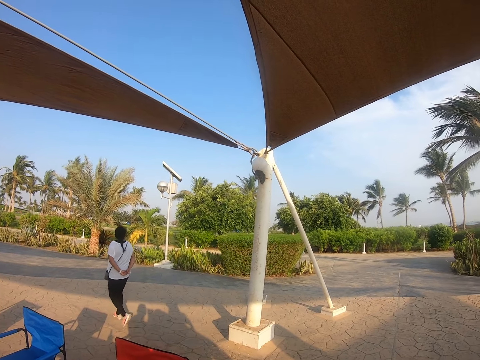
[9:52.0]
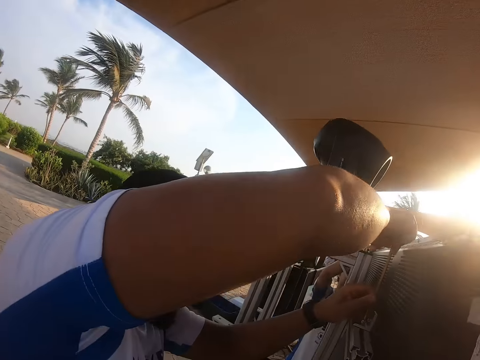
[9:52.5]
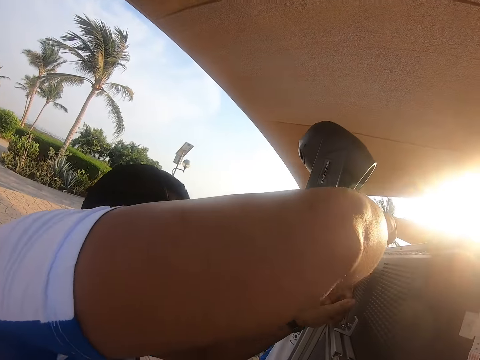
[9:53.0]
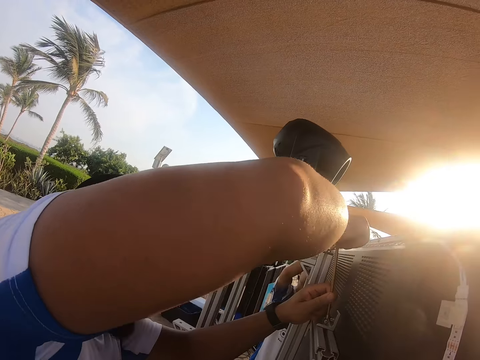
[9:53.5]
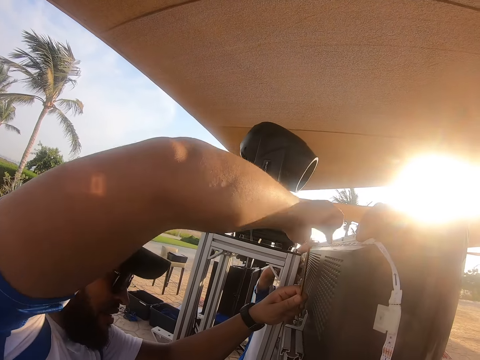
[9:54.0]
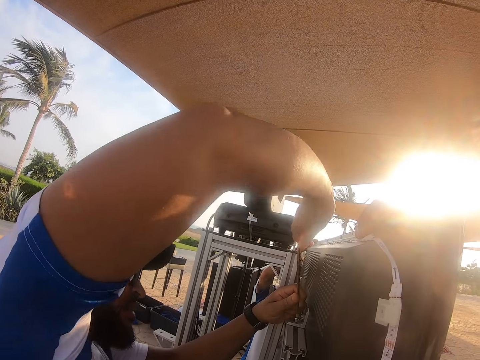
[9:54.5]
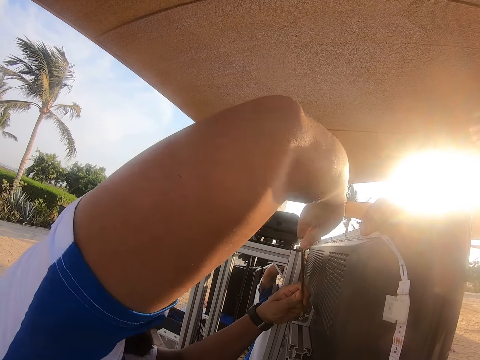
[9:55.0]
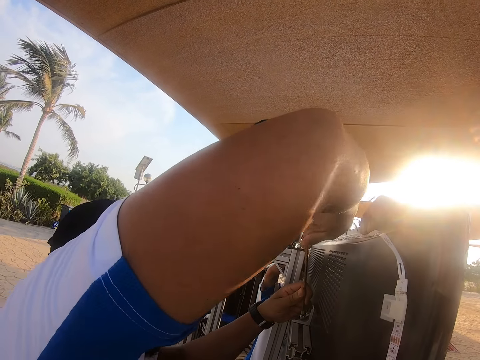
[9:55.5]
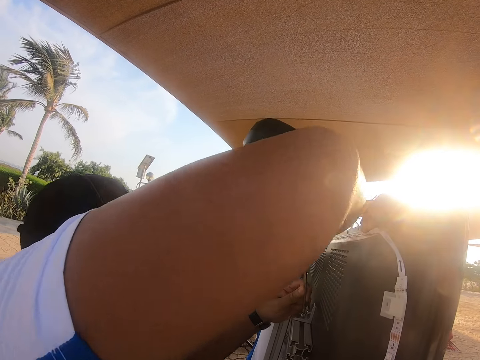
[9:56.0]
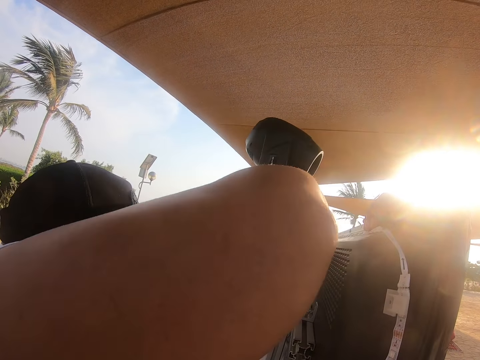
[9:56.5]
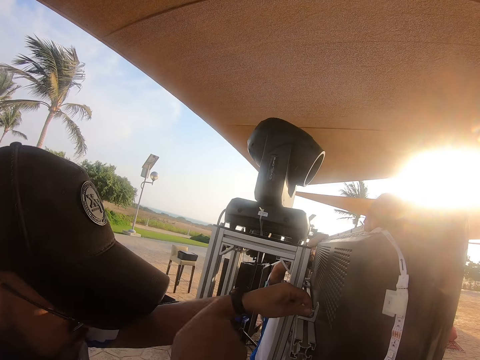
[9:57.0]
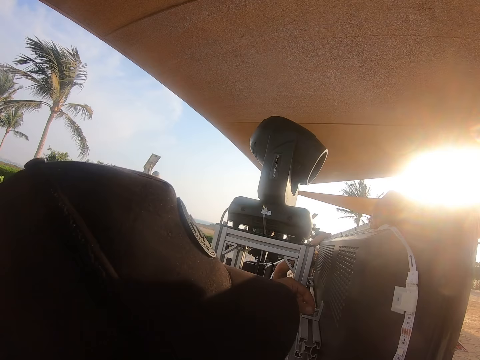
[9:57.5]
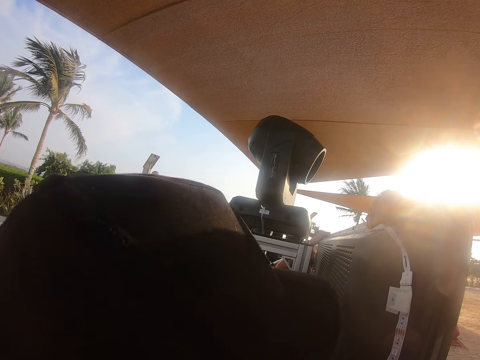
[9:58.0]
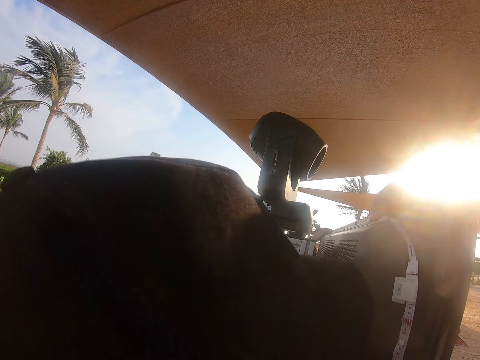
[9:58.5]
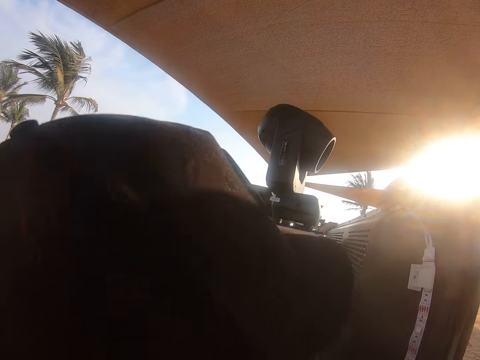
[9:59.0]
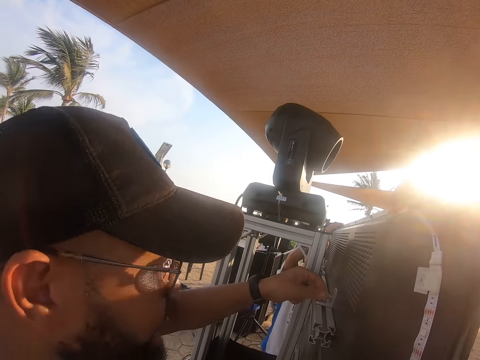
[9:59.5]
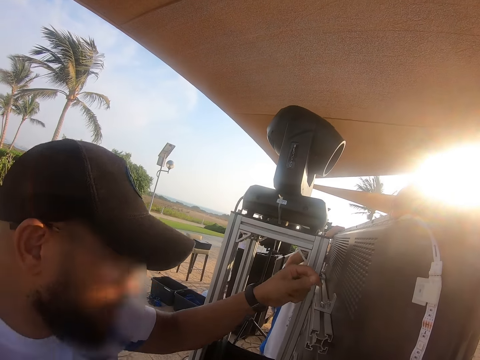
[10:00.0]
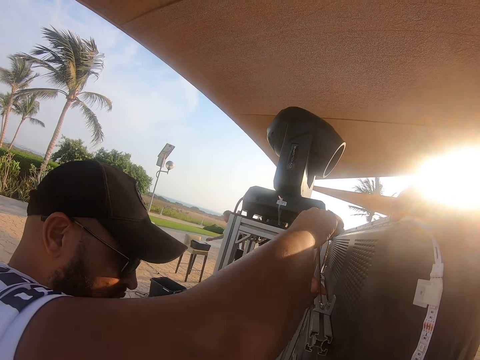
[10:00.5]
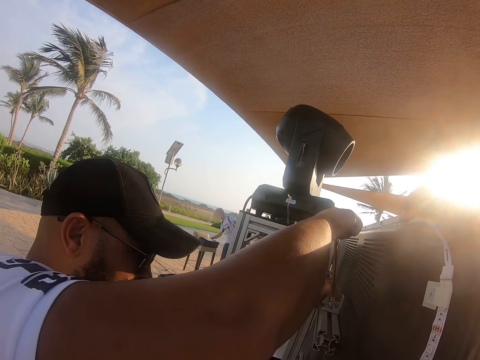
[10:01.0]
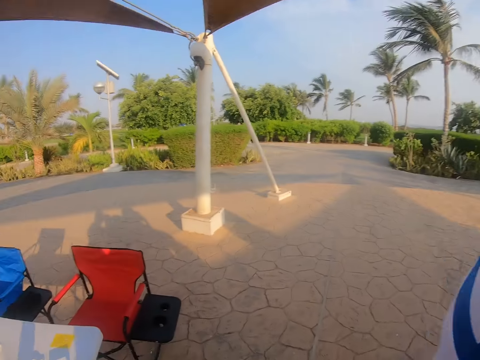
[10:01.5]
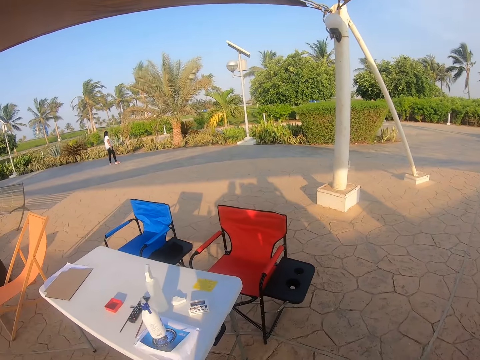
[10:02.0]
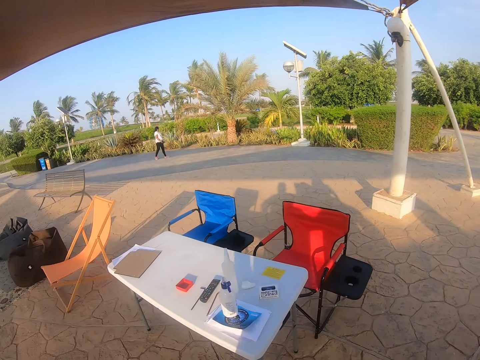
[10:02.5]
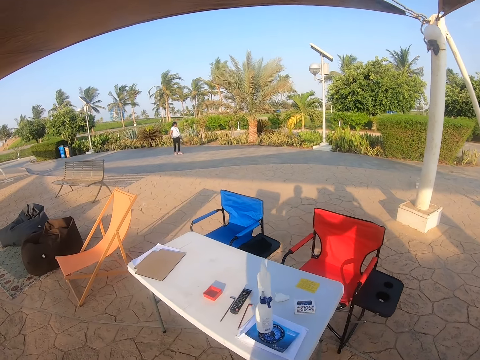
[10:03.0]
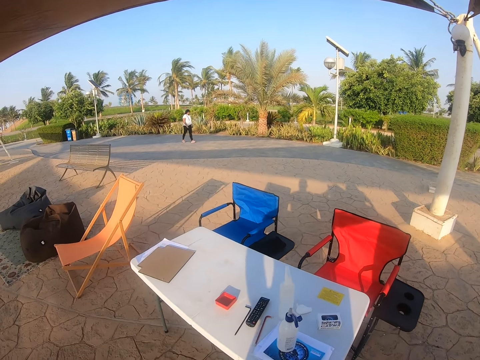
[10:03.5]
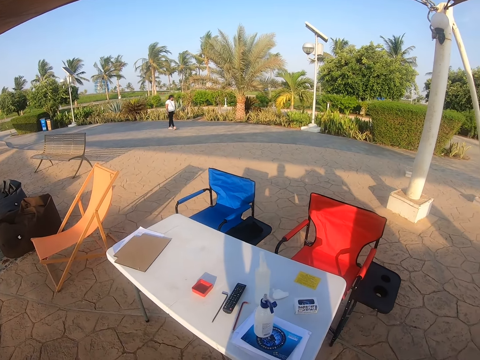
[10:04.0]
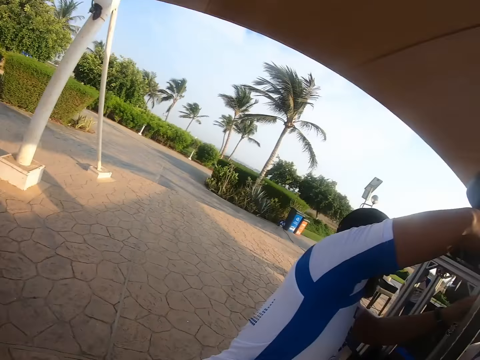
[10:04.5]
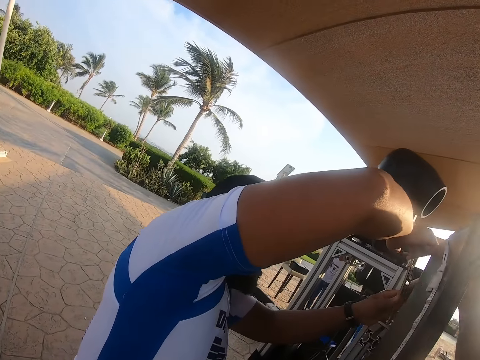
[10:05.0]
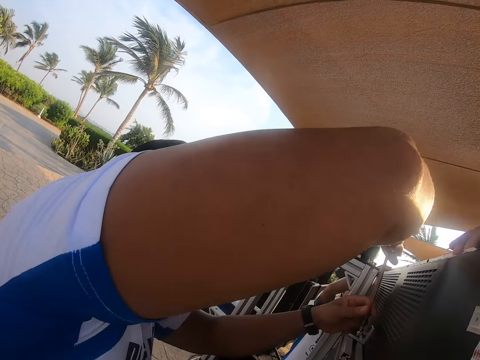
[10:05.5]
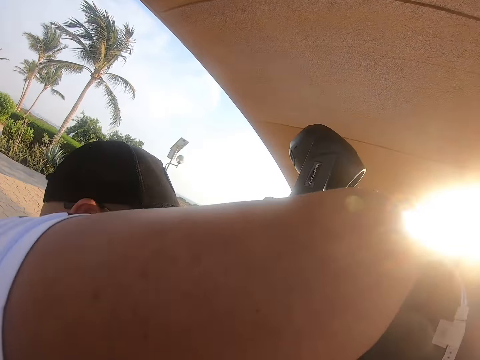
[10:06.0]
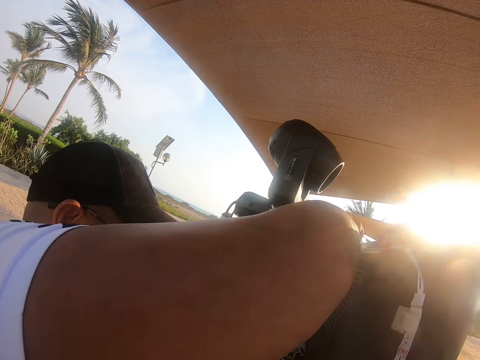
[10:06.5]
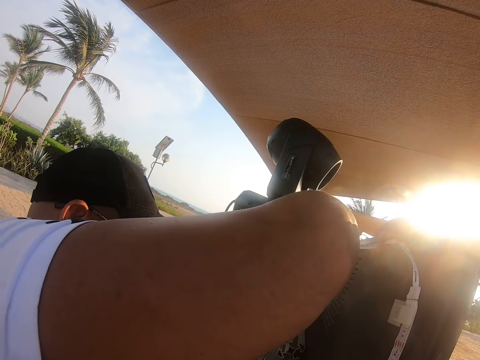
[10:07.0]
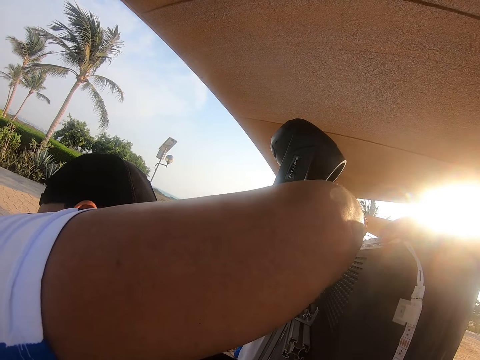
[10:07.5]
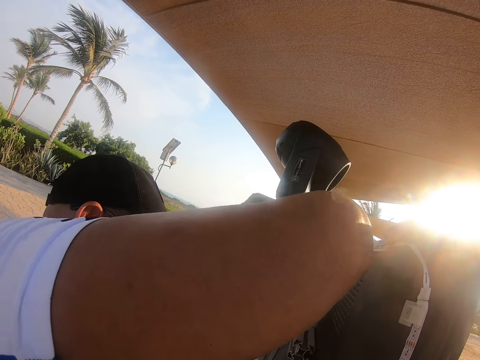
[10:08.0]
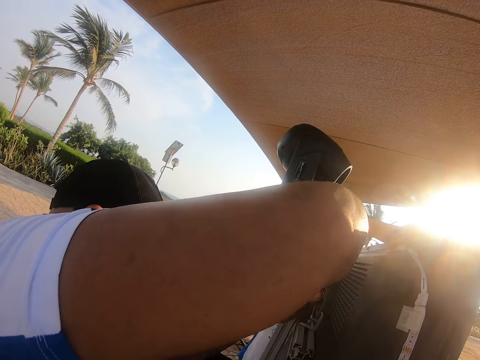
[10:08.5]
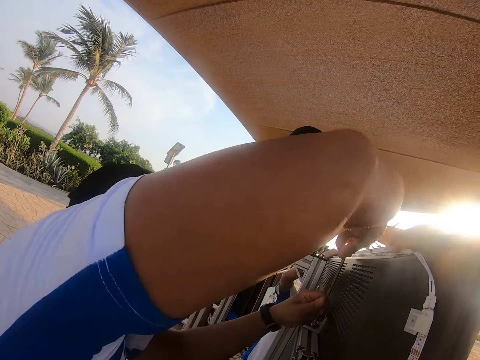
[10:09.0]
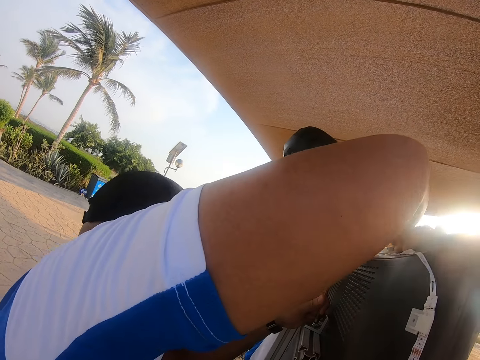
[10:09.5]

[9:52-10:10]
A man fixes the TV and tightens something. The camera wearer looks at the table. They look around. The man tightens the object and fixes the TV.

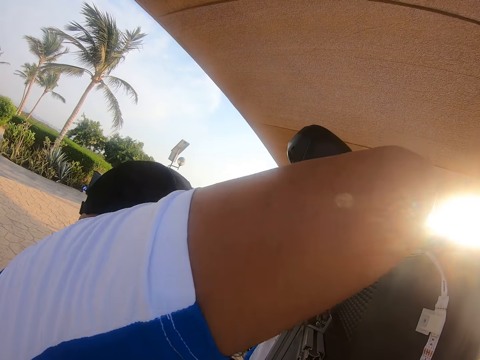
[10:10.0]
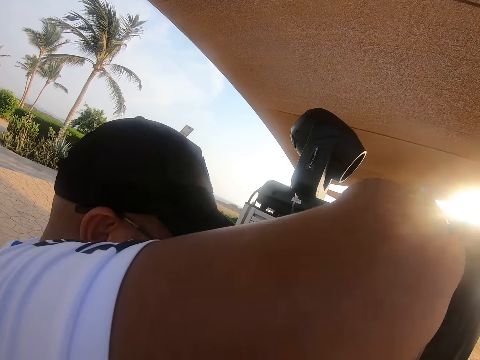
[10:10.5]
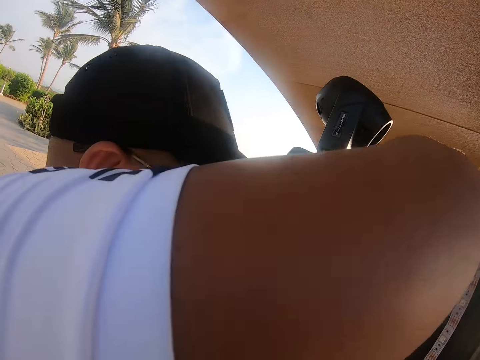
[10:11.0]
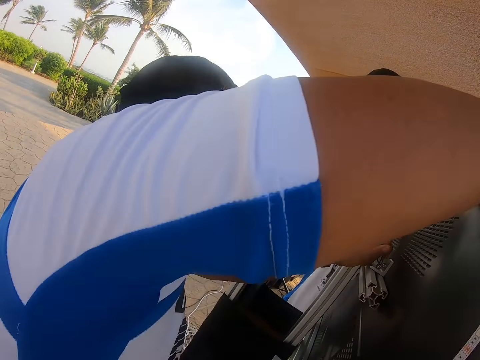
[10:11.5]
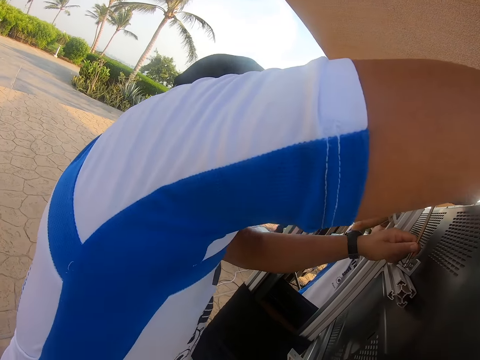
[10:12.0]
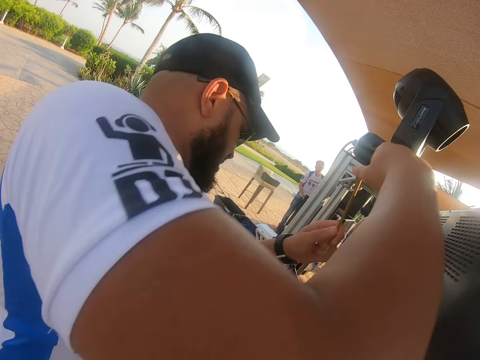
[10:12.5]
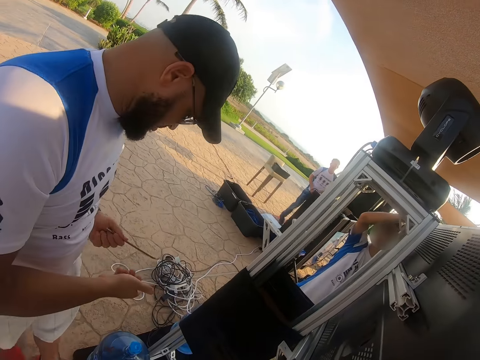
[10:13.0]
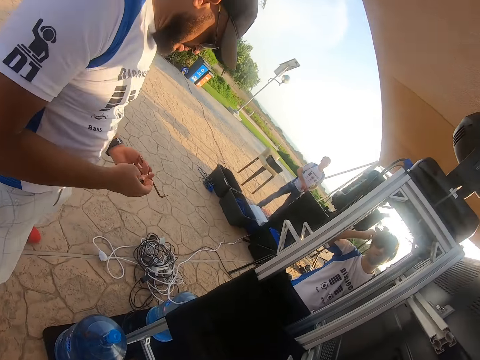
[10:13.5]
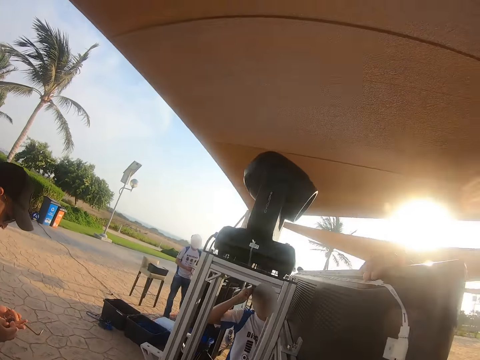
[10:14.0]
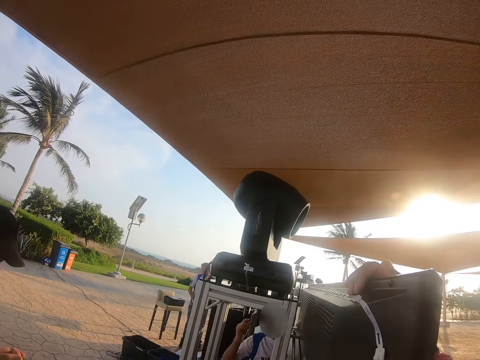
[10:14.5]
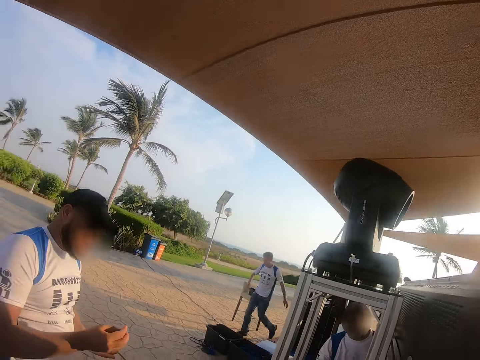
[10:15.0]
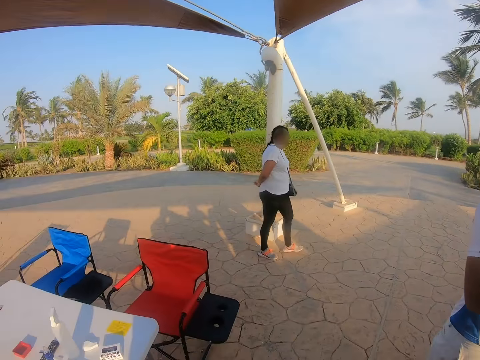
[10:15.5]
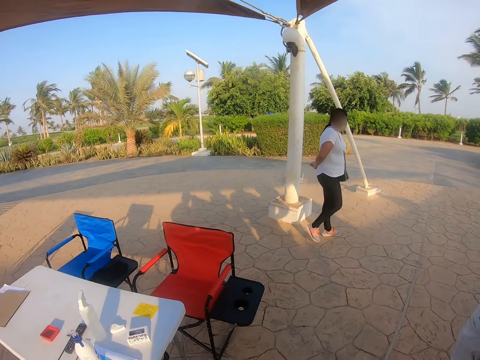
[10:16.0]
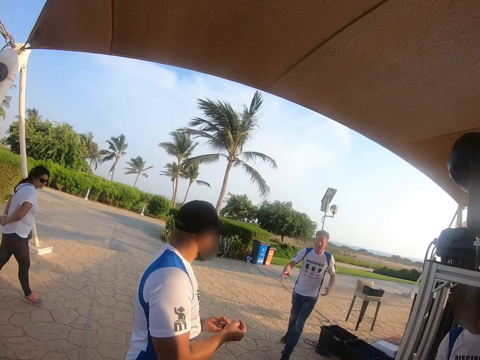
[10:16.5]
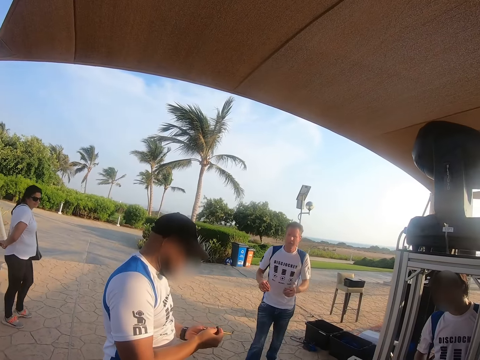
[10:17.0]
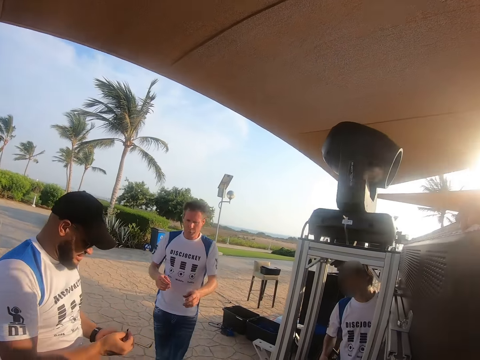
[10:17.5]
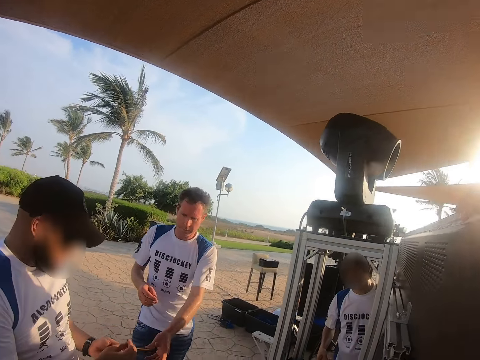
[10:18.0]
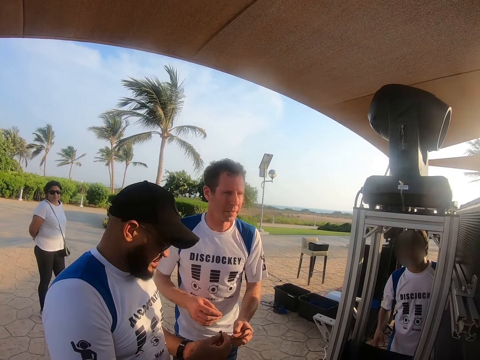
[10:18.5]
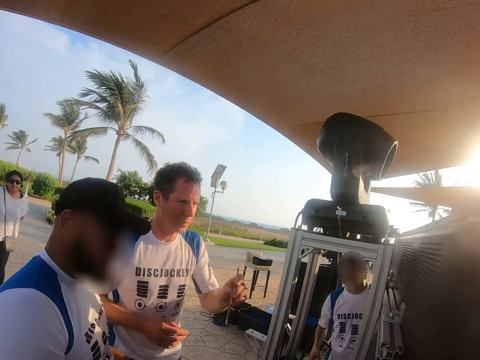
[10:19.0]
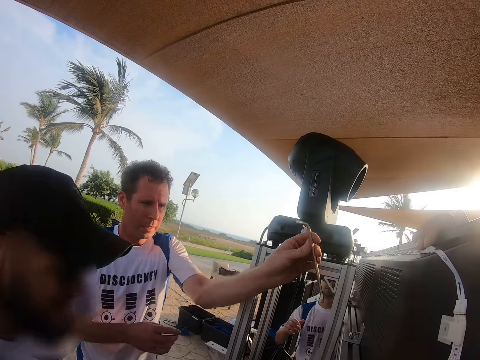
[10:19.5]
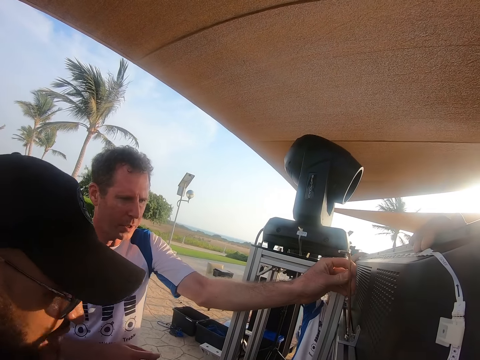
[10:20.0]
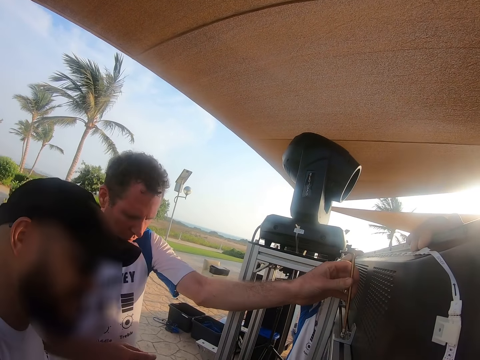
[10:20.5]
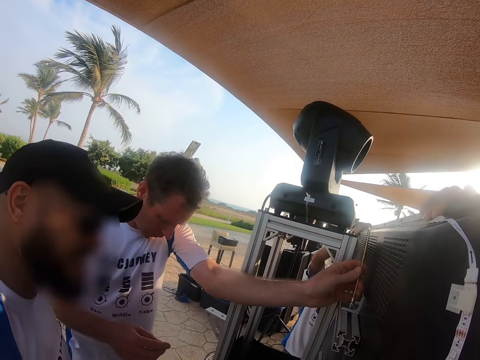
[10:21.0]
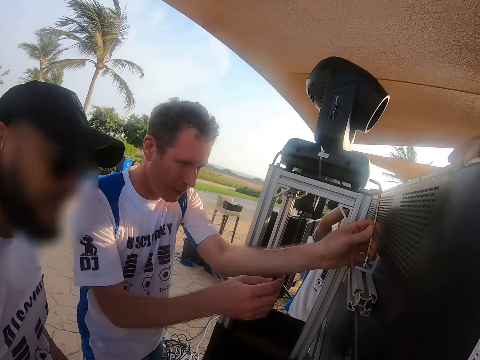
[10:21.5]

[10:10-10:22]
A man holds something. Another man moves back. The camera wearer looks at the tent. They look around. A third man walks towards the second man. The camera wearer looks at a woman. The woman walks around. The third man walks towards the second man and picks up a metal rod. Another man holds something. The third man fixes the TV.
